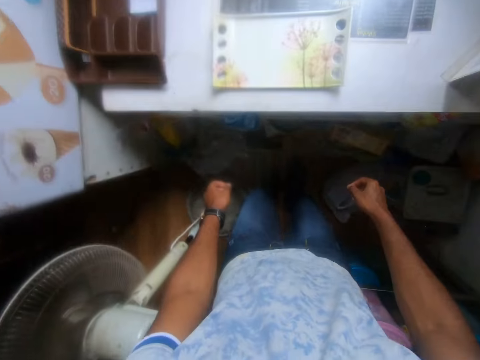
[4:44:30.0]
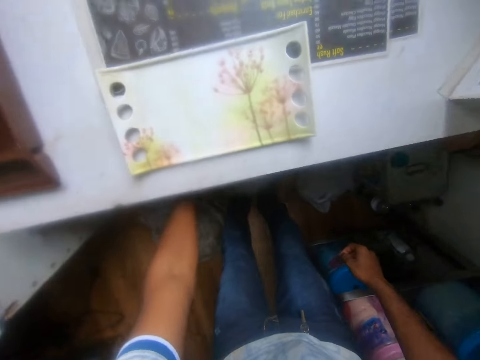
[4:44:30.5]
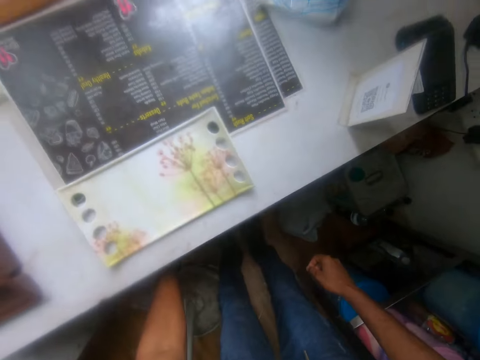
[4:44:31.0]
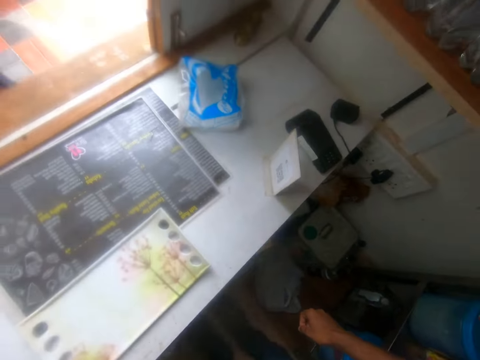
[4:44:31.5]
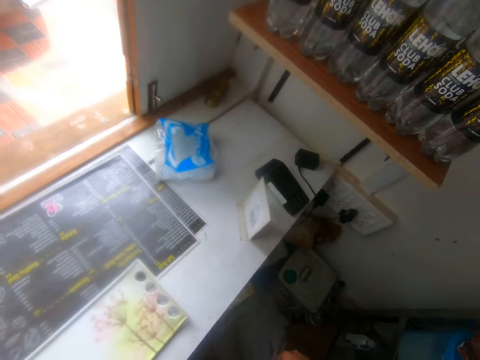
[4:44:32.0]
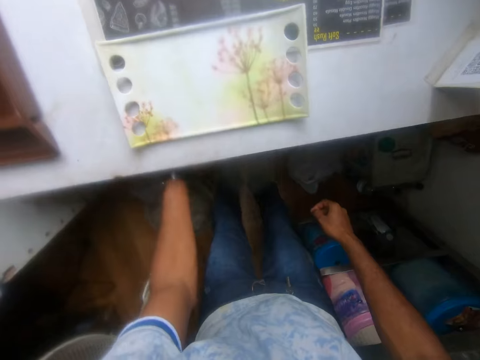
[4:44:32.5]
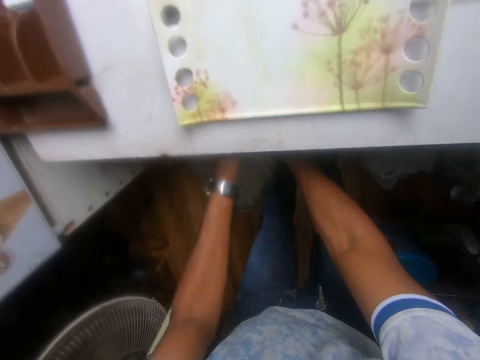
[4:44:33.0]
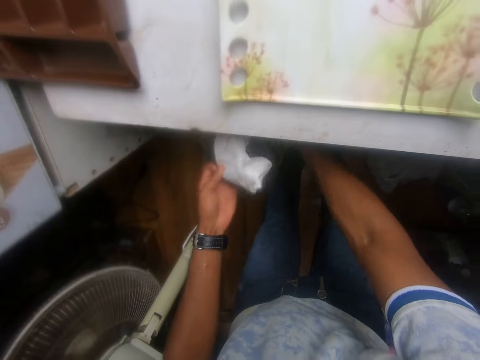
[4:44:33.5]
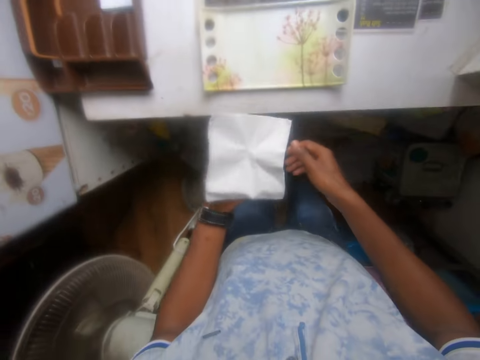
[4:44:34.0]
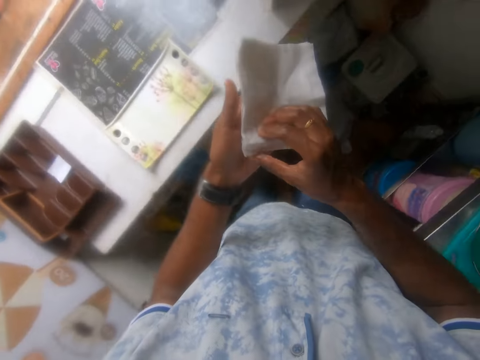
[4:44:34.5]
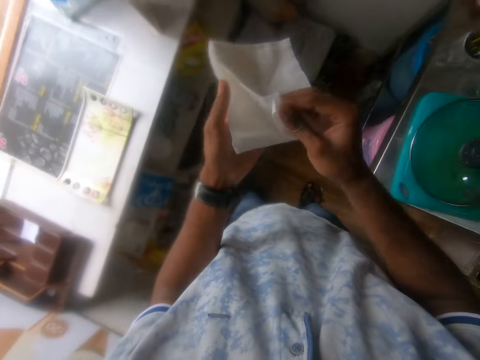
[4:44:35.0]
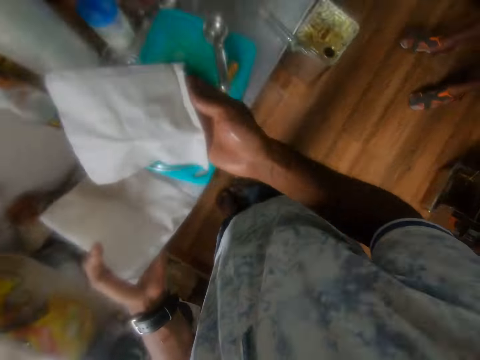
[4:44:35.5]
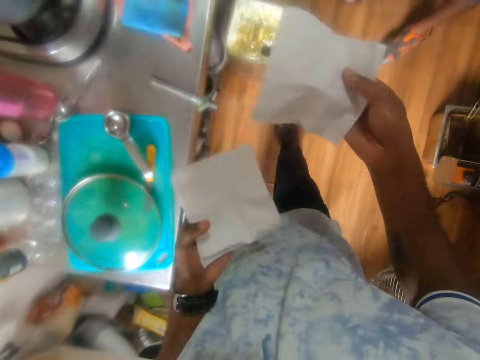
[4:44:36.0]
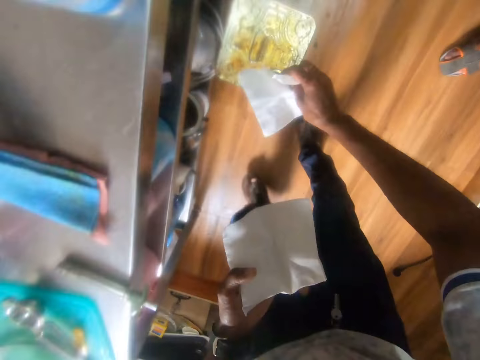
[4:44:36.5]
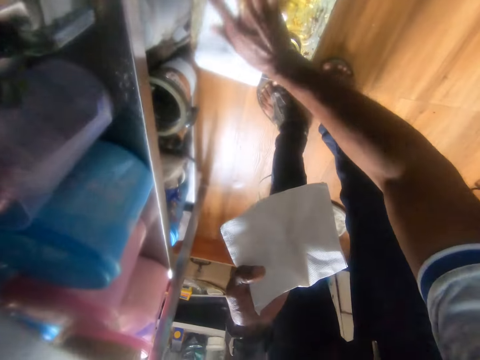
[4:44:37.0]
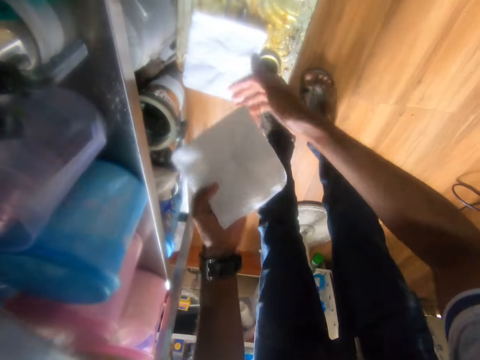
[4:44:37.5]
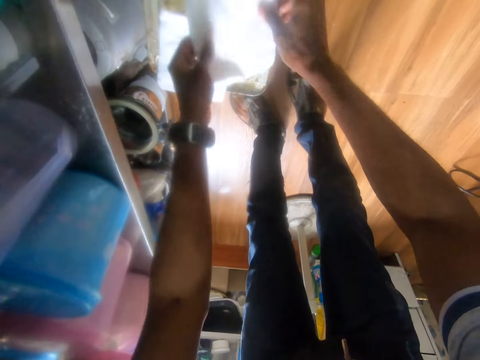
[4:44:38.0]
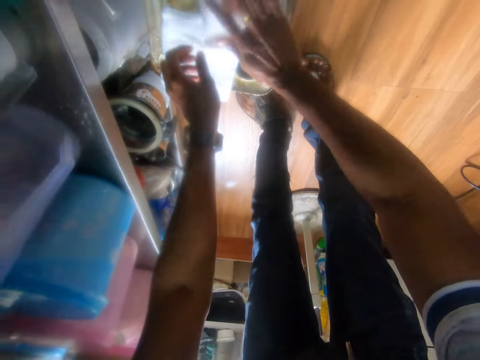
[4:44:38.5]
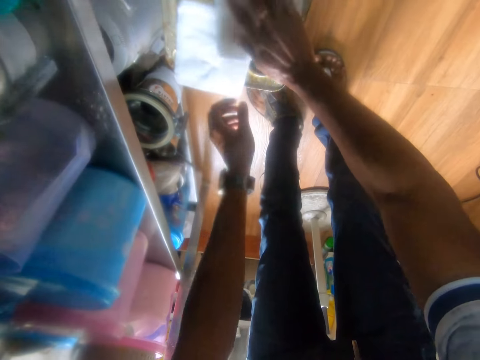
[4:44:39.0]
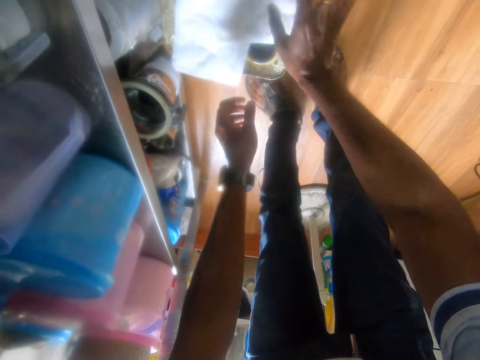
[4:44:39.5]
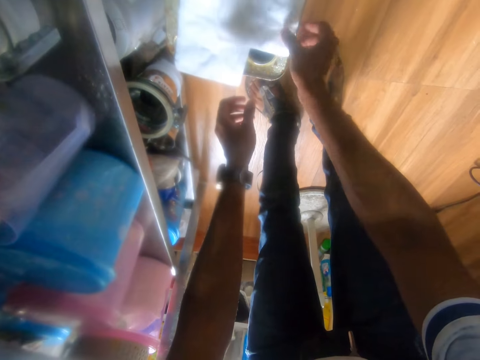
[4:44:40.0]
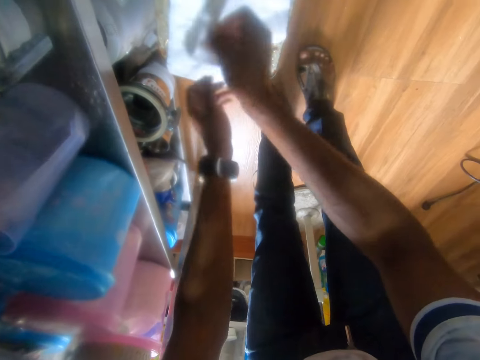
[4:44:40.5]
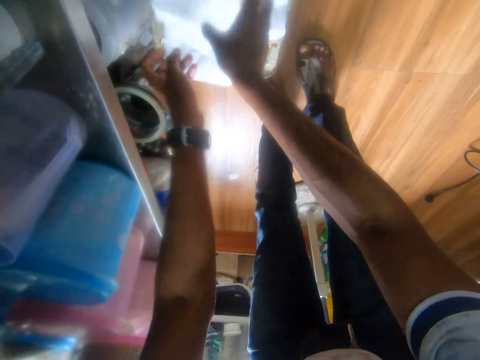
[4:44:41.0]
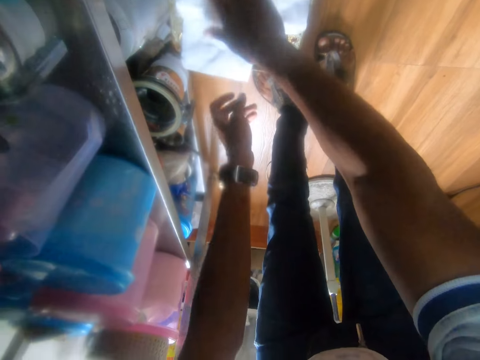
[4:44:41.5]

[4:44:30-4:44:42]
The camera wearer picks some tissue paper from a shelf with his left hand. He picks a tissue paper from his left hand with his right hand. He unfolds it. He places the tissue paper on the stainless steel with his left hand. He places the tissue paper on the stainless steel with both hands.

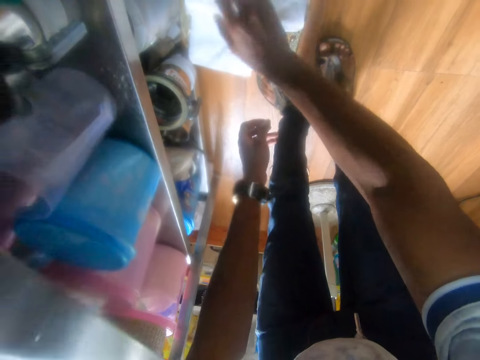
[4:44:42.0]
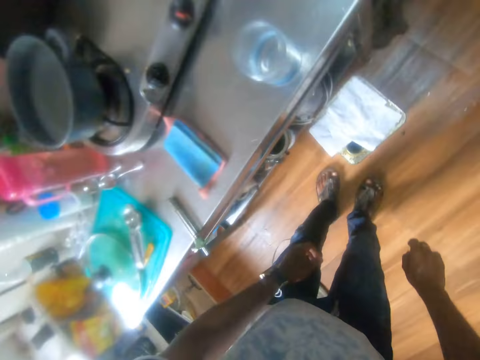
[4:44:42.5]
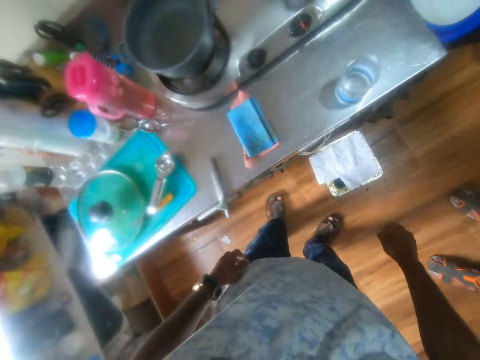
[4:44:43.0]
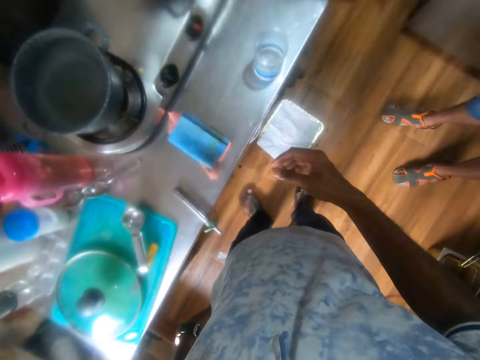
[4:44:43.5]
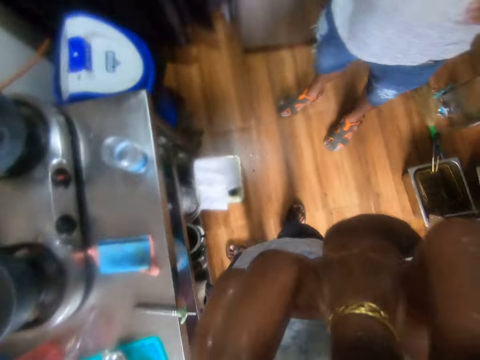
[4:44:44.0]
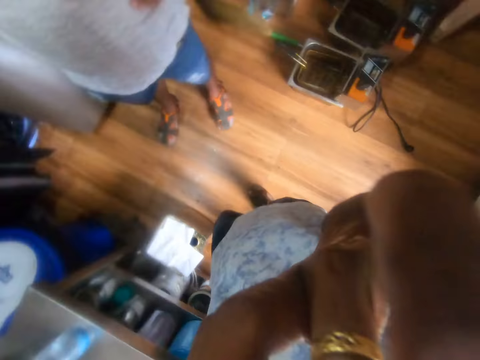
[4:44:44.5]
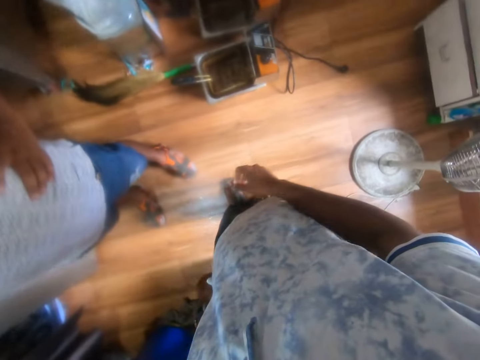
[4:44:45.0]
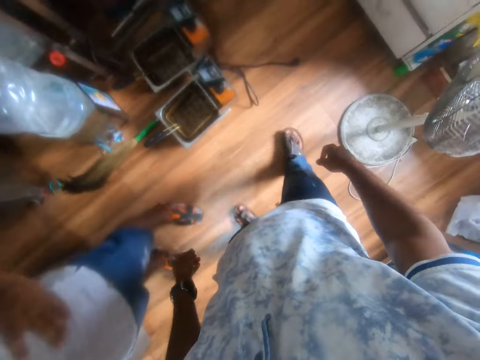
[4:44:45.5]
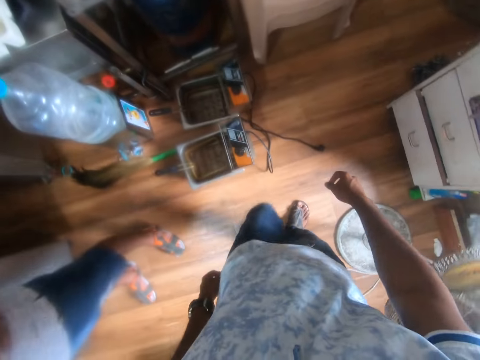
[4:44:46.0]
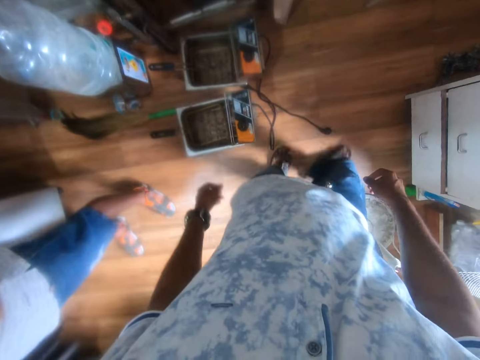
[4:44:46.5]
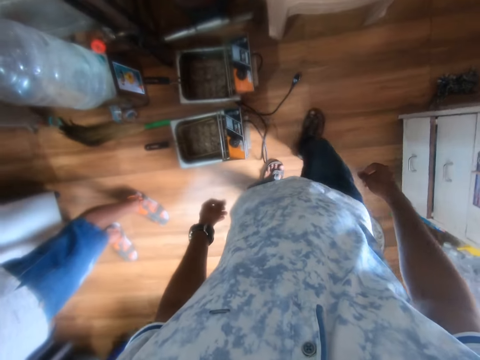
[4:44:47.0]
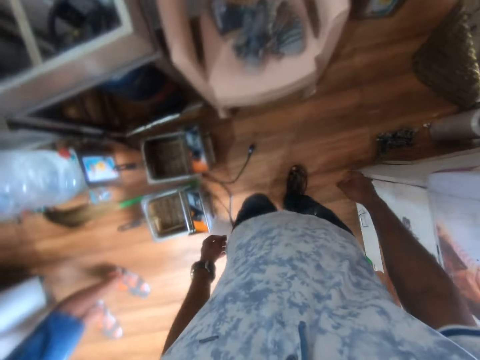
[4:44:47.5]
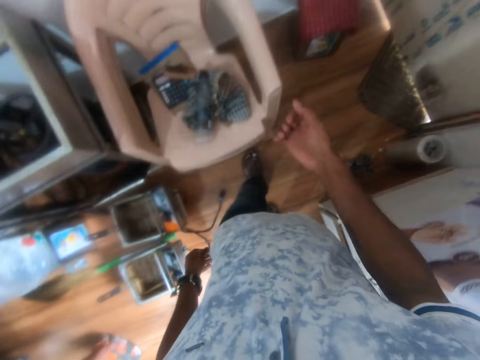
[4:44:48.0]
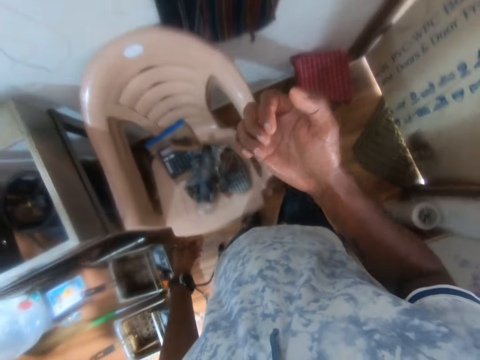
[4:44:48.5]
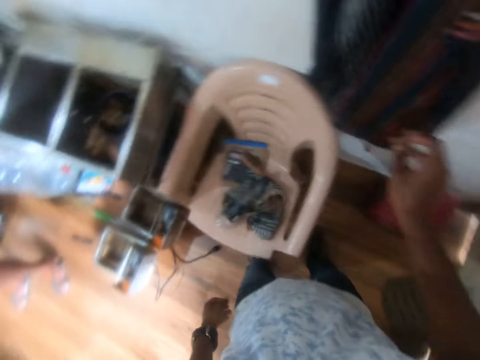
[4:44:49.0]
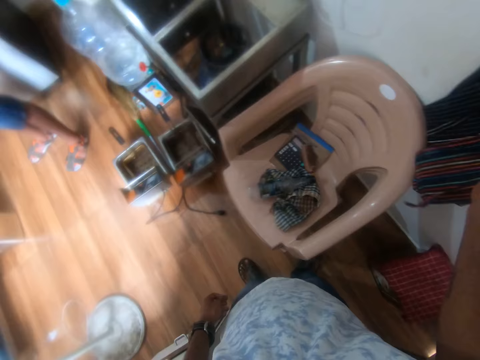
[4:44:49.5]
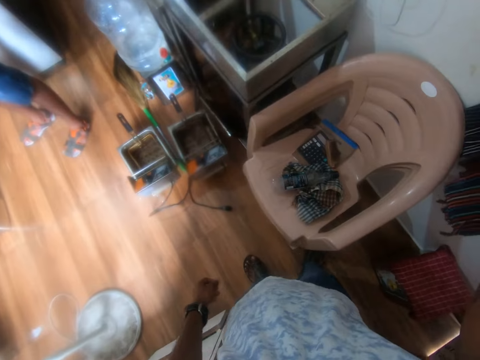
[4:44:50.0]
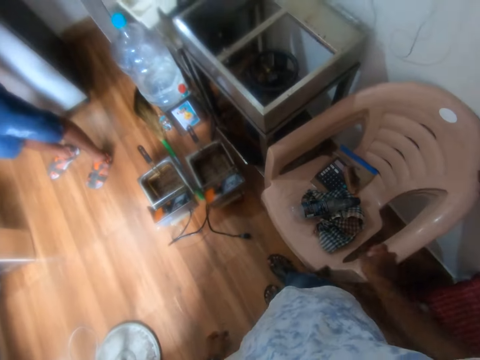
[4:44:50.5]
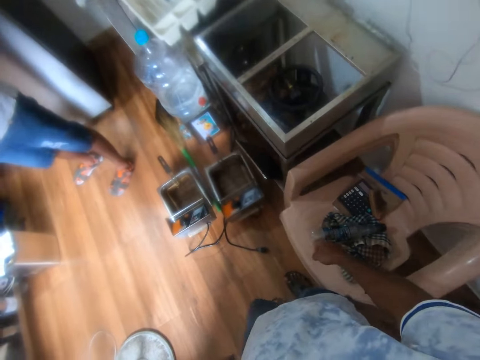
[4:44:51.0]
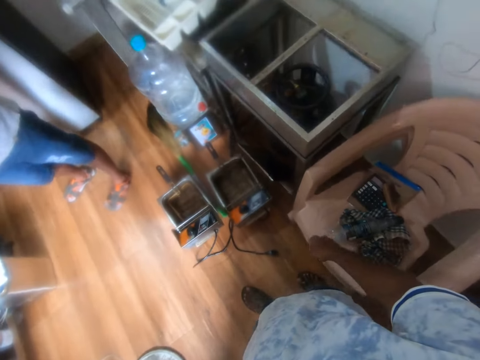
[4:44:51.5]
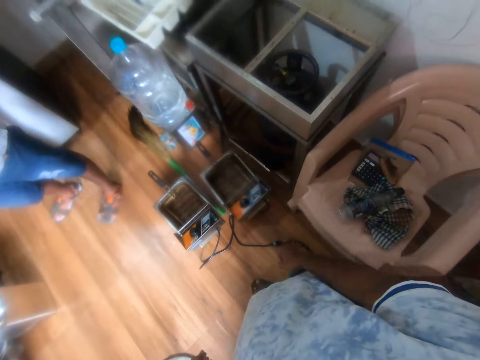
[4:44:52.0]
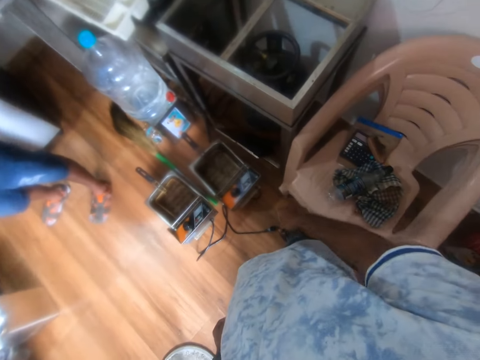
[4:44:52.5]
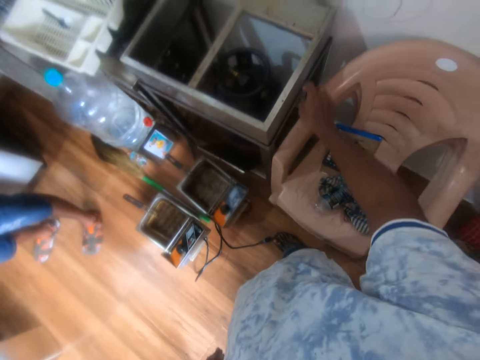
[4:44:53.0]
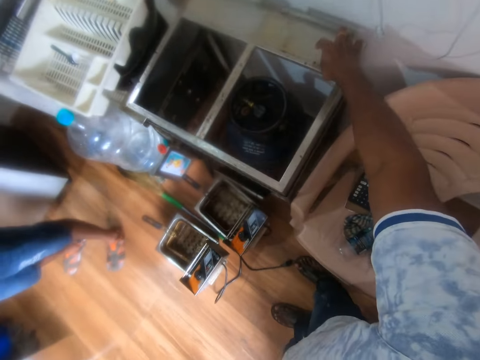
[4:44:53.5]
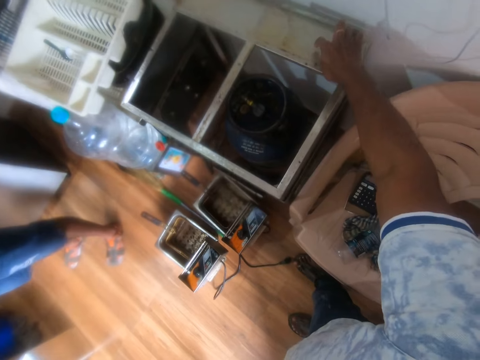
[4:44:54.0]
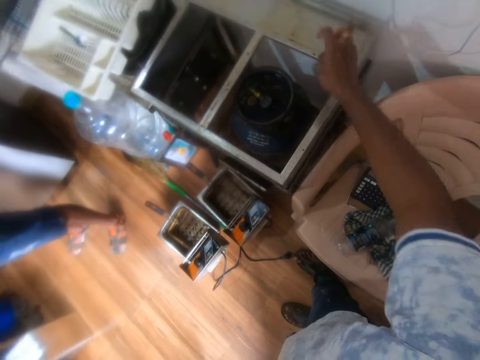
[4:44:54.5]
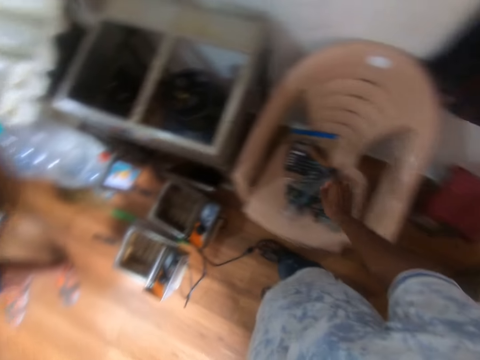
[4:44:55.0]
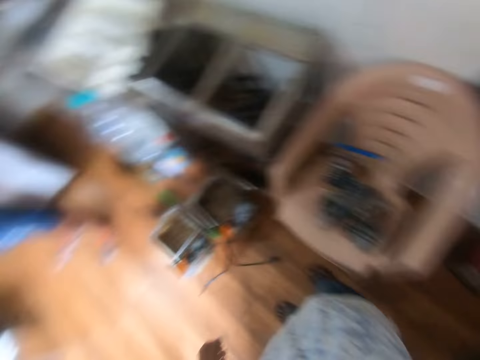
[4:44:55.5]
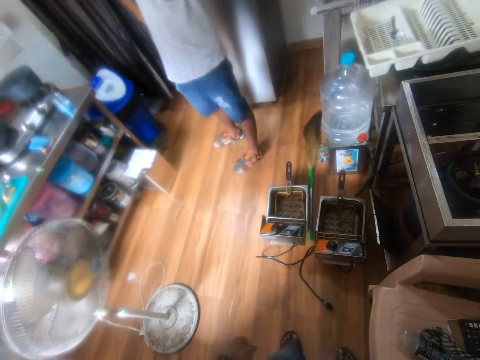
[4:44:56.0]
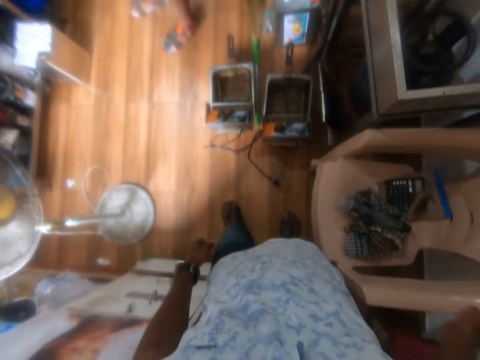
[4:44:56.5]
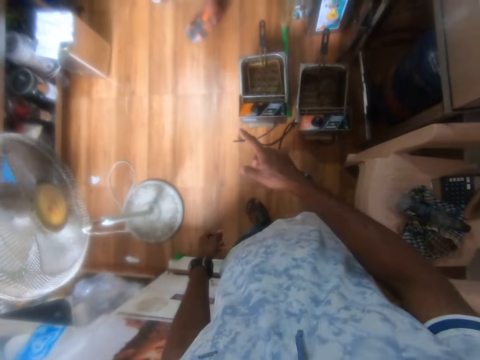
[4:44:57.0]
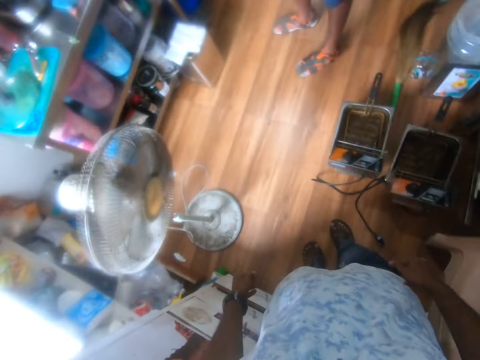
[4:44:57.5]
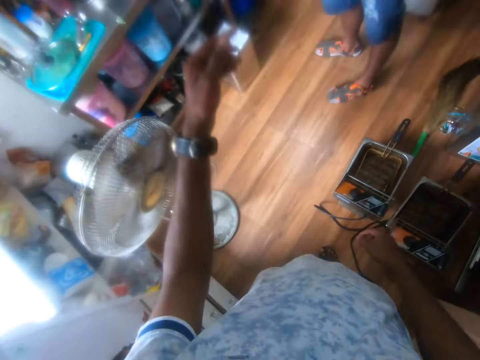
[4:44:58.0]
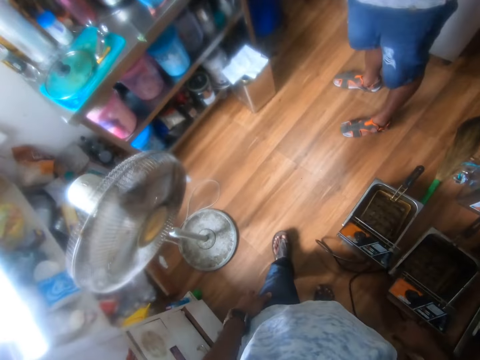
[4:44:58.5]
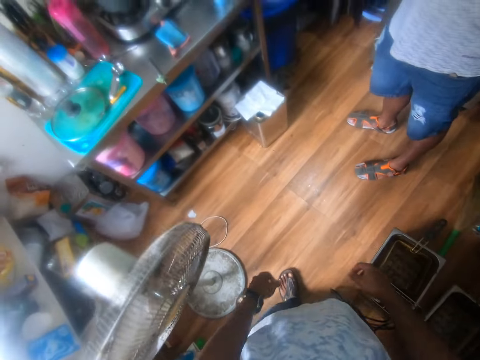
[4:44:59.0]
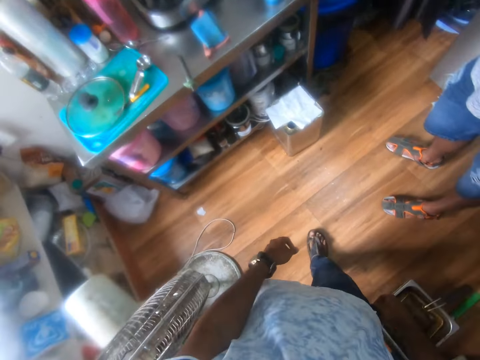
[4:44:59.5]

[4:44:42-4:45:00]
The camera wearer lifts his hands. He walks. He looks at his hands. He holds a piece of cloth hanged on a wall with his right hand. He holds on an electric chips fryer. He chats with a man.
